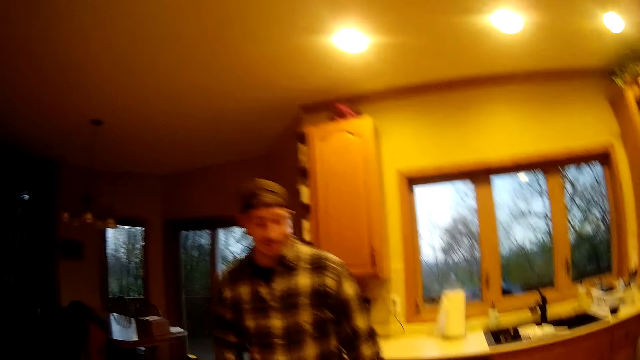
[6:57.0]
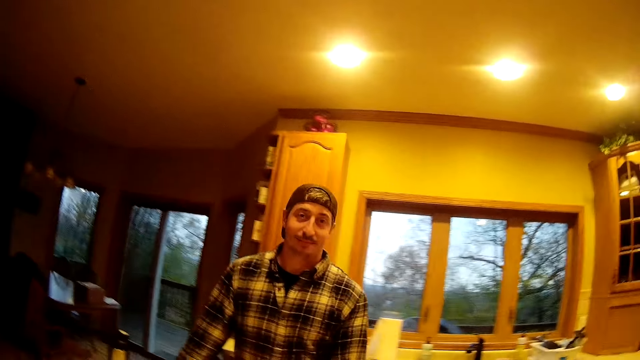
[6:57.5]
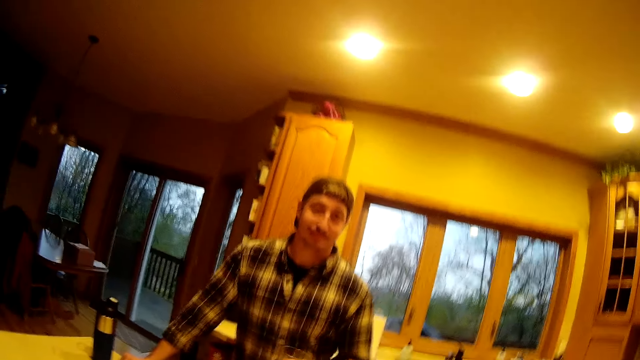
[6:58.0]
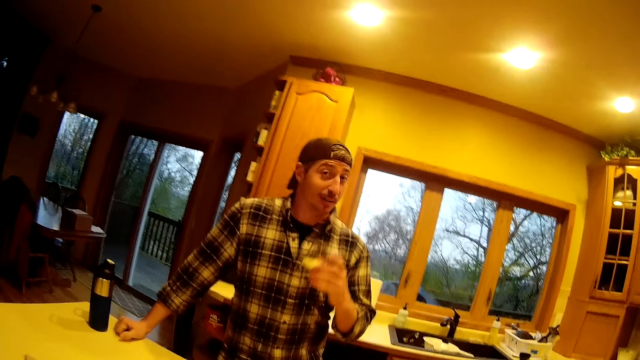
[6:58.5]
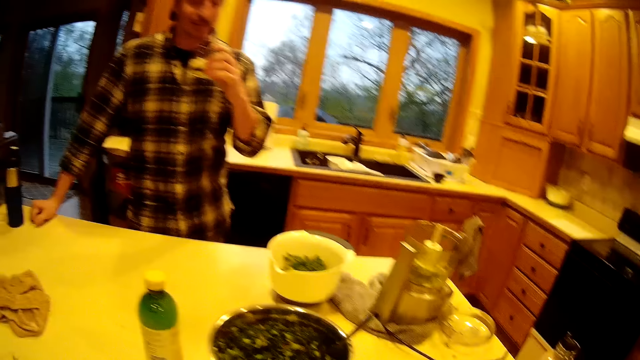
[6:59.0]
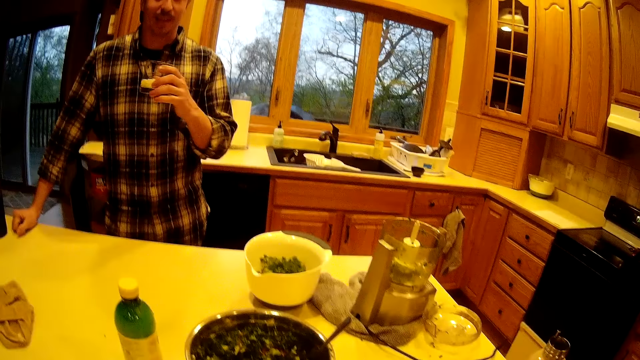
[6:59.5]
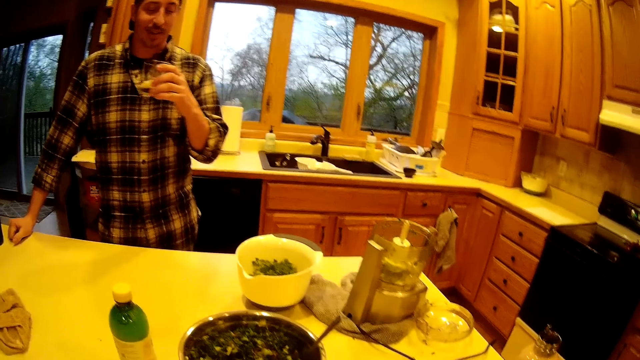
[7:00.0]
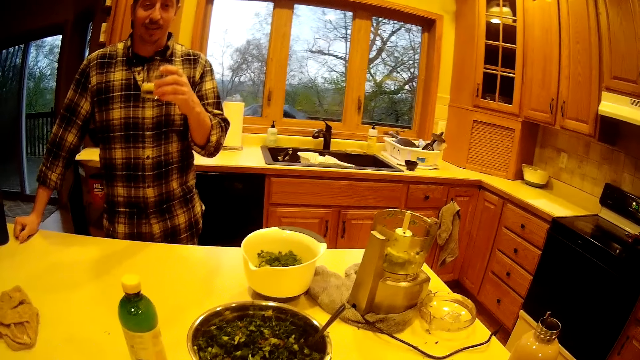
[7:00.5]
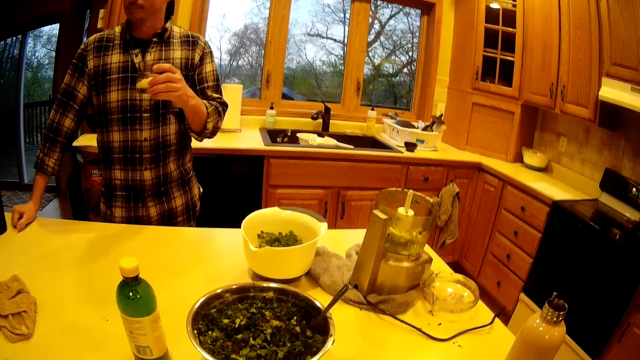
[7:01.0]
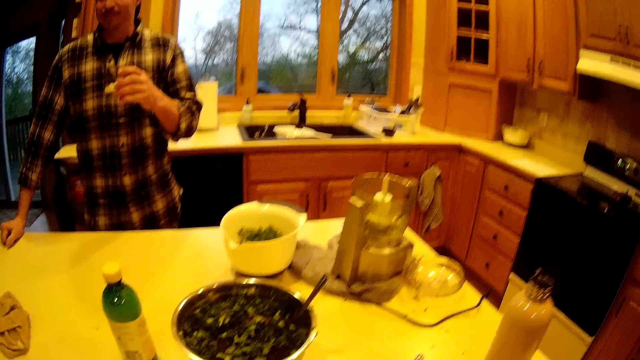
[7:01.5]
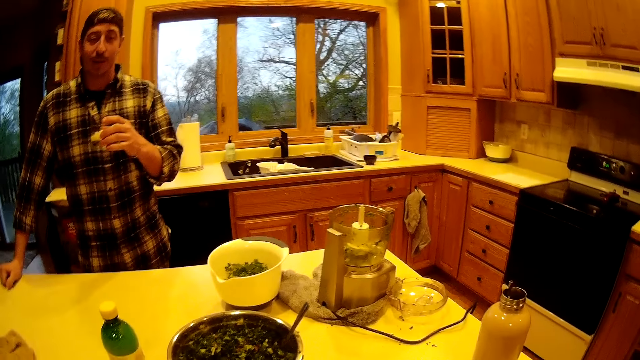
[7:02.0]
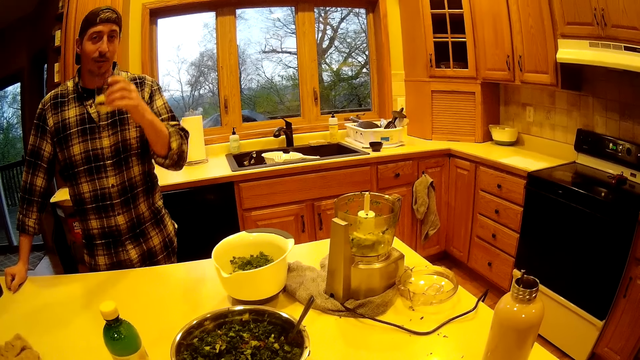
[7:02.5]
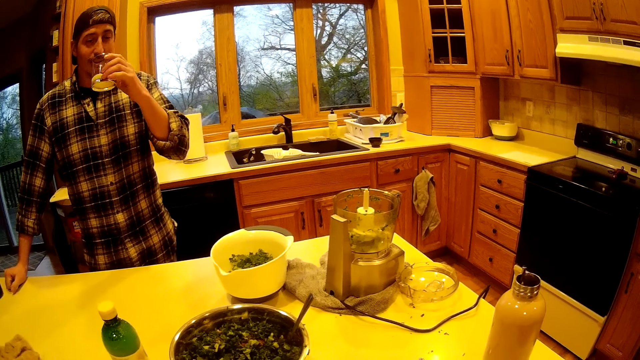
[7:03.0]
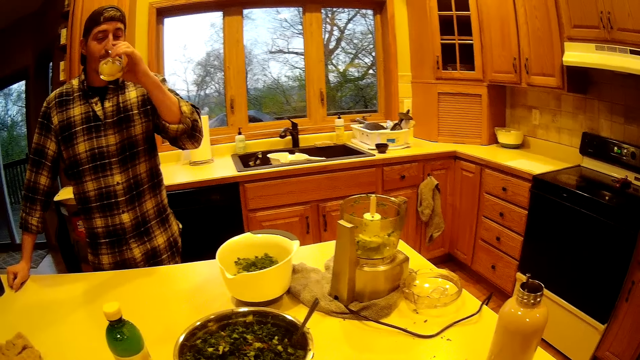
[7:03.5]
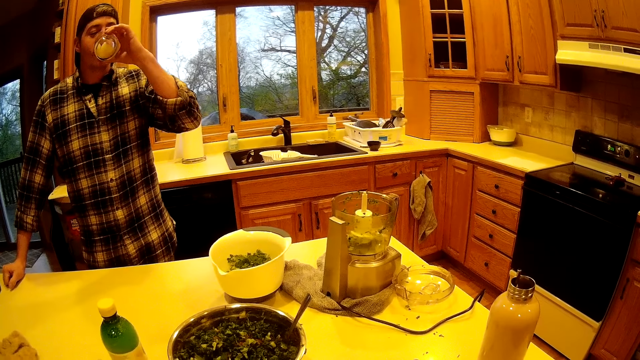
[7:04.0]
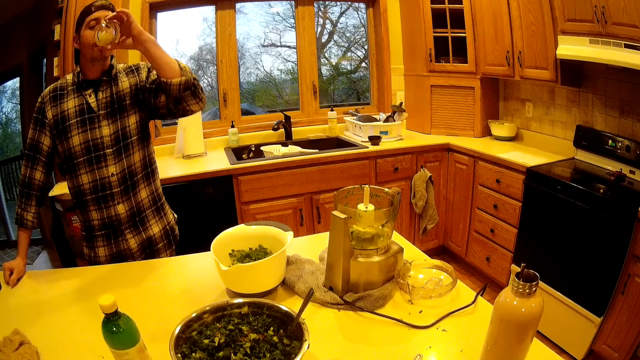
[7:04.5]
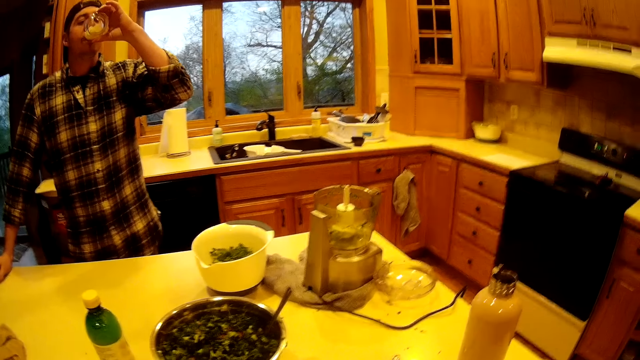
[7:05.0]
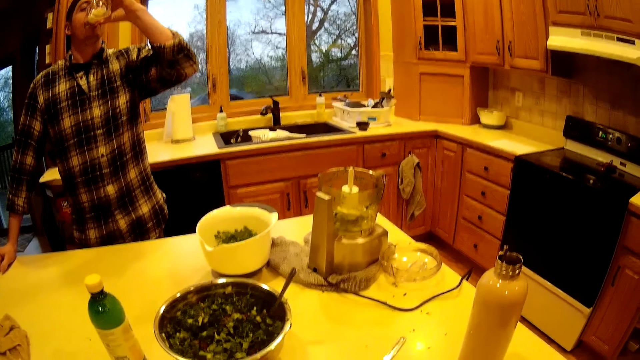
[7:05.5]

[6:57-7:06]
The camera wearer talks to the man. The man picks up a glass of milk from the counter with his left hand, holds the glass and stirs the drink in the glass. The man drinks from the glass of milk in his left hand.

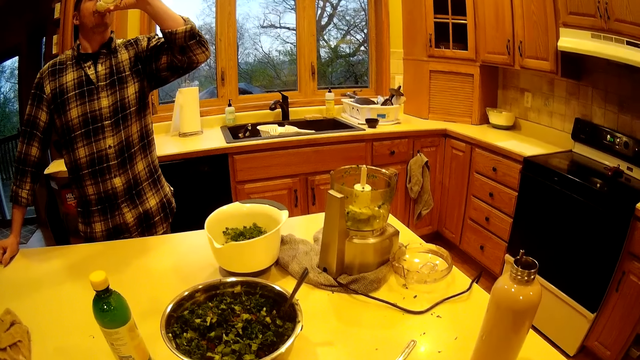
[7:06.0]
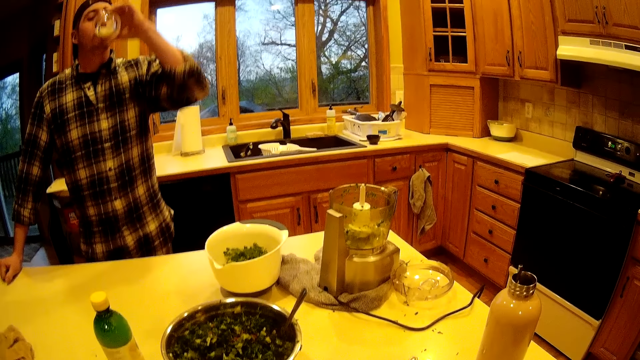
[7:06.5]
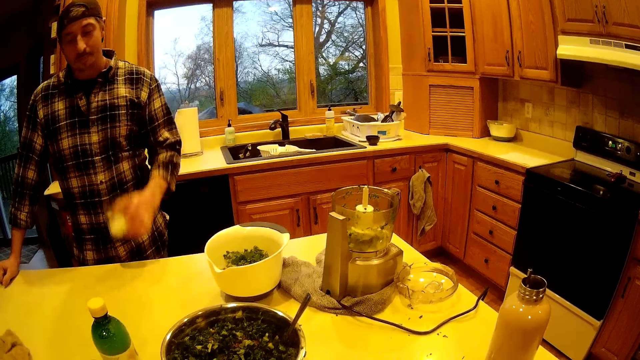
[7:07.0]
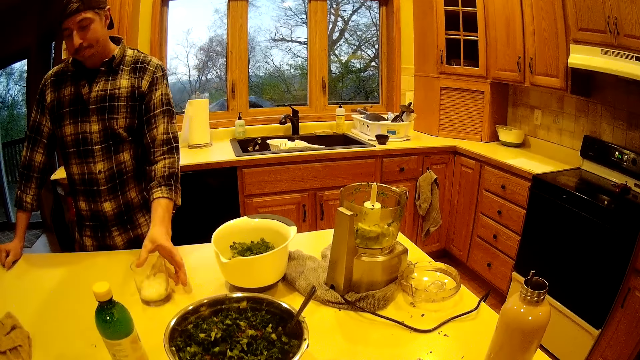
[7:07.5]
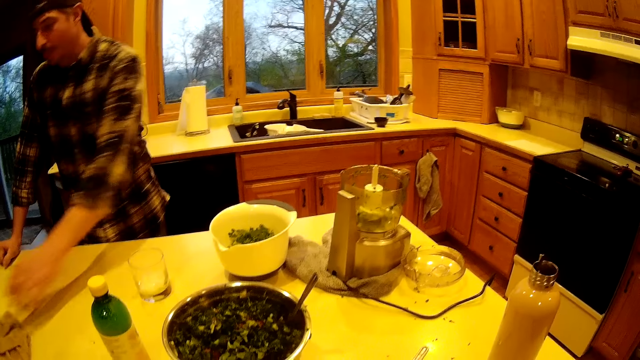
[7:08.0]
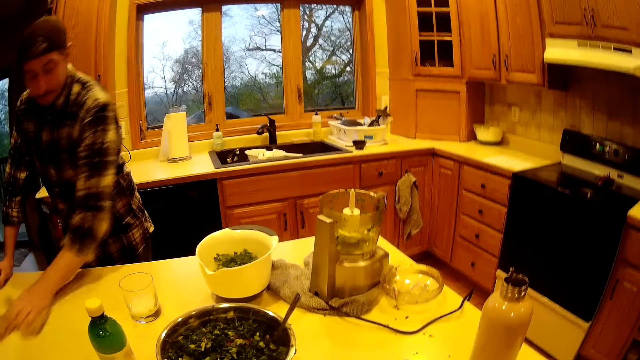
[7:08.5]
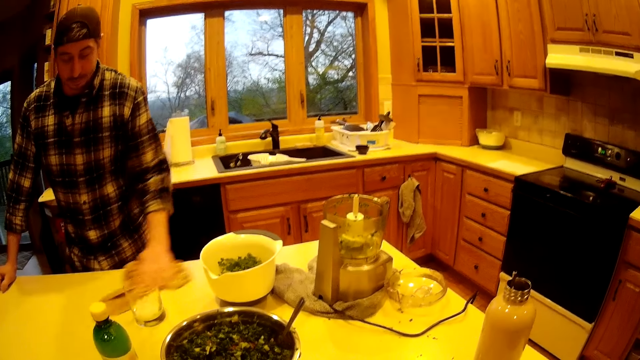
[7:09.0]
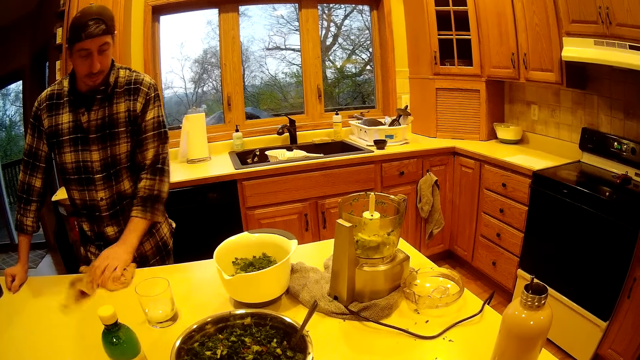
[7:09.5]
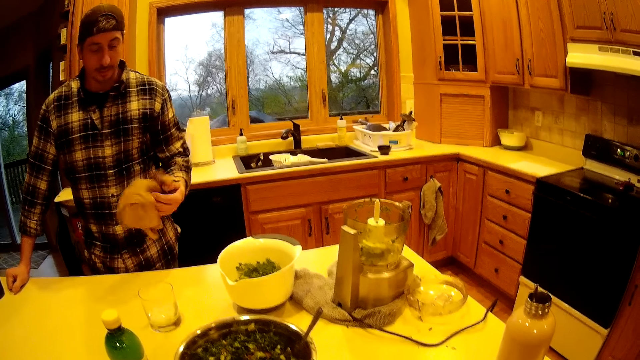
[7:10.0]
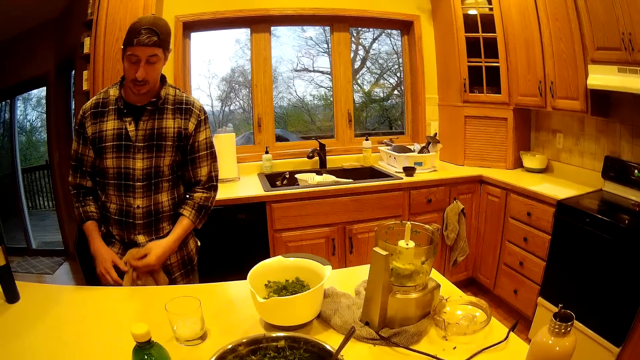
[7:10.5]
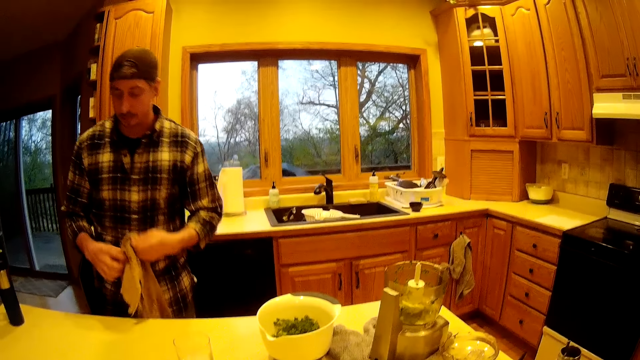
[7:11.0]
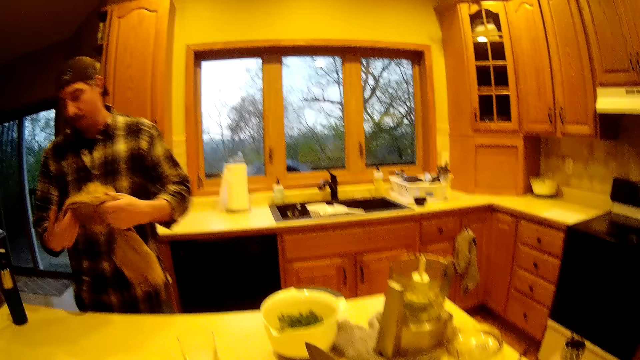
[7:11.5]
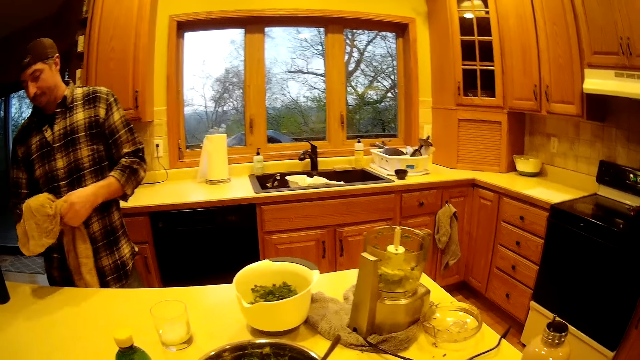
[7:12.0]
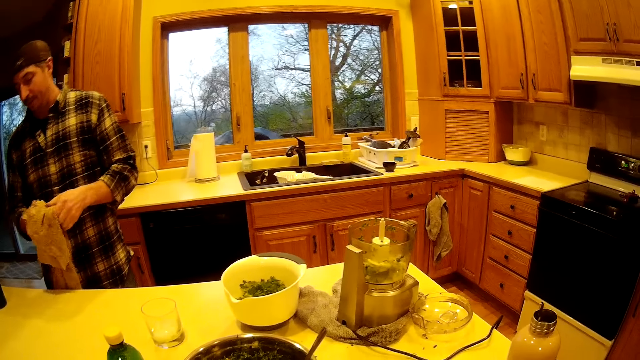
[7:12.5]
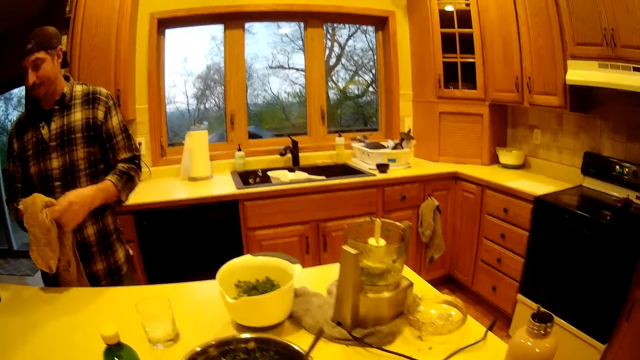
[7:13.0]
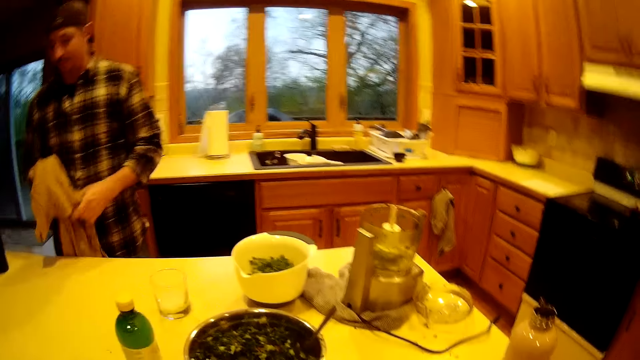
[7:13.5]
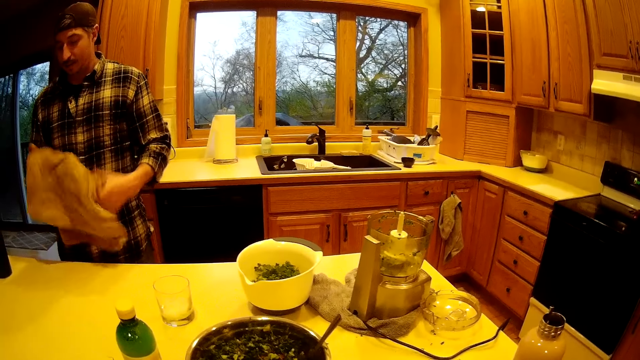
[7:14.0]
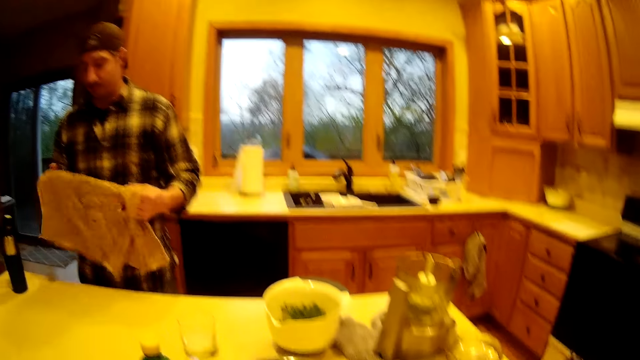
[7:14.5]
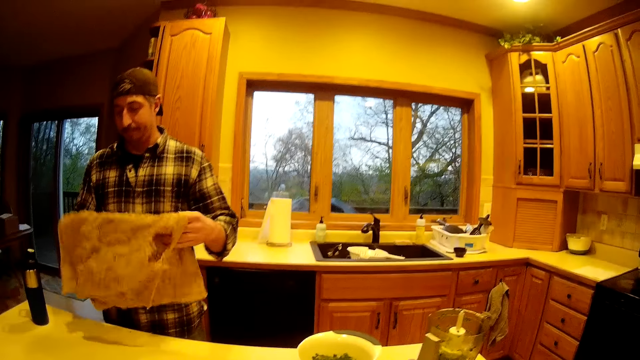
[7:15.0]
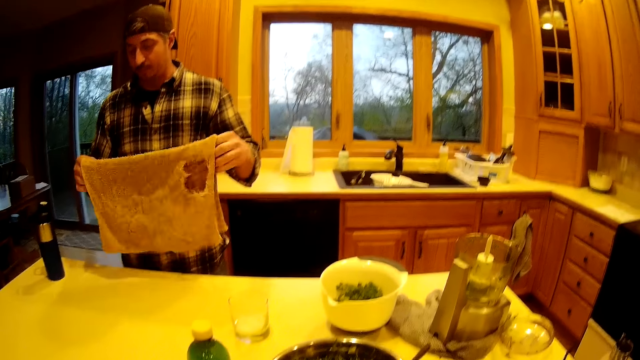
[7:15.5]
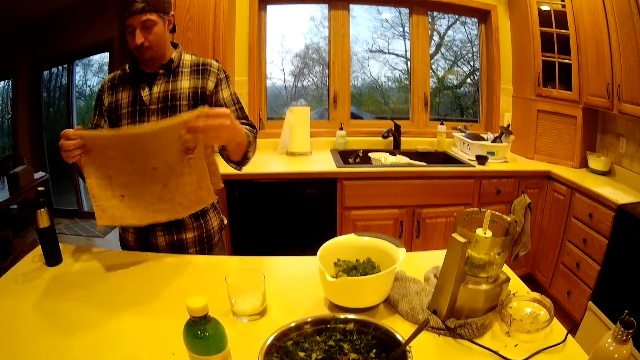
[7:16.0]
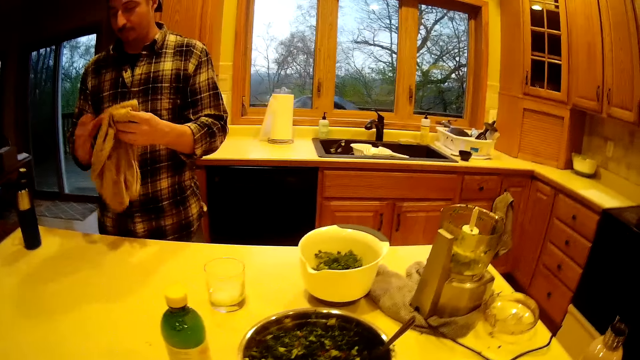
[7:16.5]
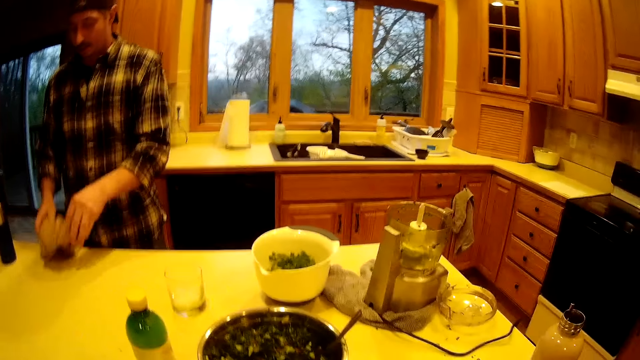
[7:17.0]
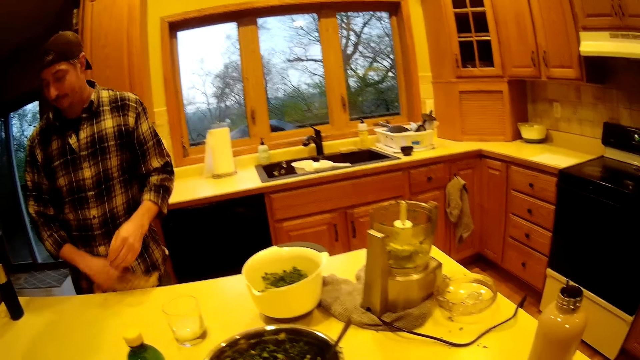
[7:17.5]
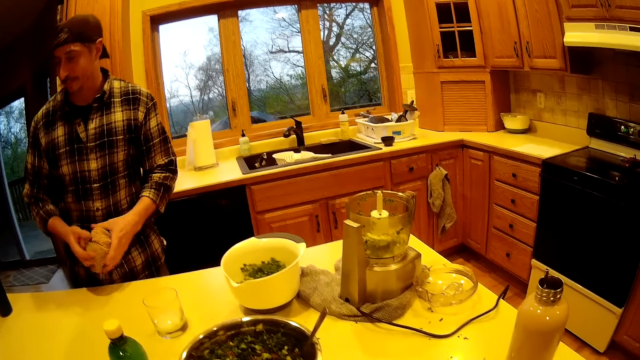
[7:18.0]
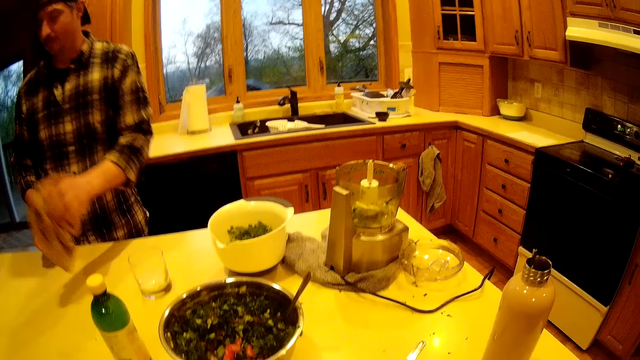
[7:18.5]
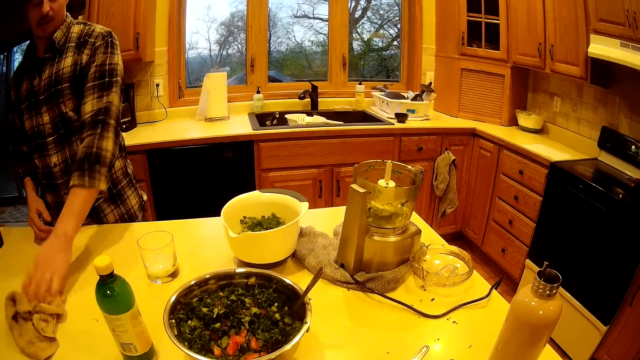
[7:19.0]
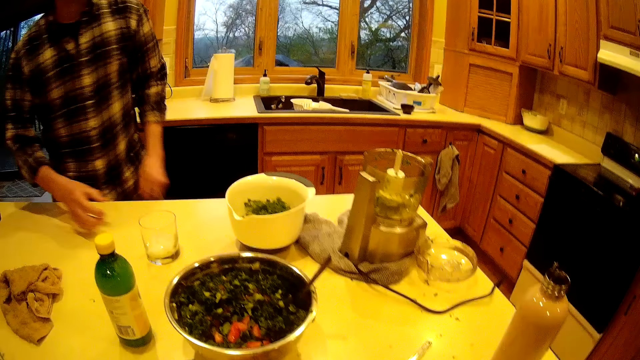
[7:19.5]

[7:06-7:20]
The camera wearer interacts with the man in the kitchen. They talk to the man. The man drops the glass of milk in his left hand on the counter. The man grabs a piece of towel or cloth with his left hand. The man wipes the counter with the piece of towel in his left hand. The man lifts the piece of towel with his left hand. The man folds the cloth. The man touches the counter with the piece of towel in his left hand. The man takes his right hand off the counter. The man holds the piece of towel with both hands. The man wipes both hands with the piece of towel. The man folds the piece of towel with both hands. The man takes his left hand off the piece of towel. The man wipes the counter with the piece of towel in his right hand. The man passes the piece of towel from his right hand to his left hand. The man drops the piece of towel in his left hand on the counter.
